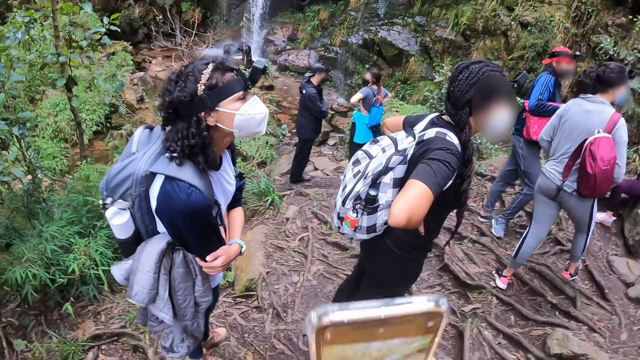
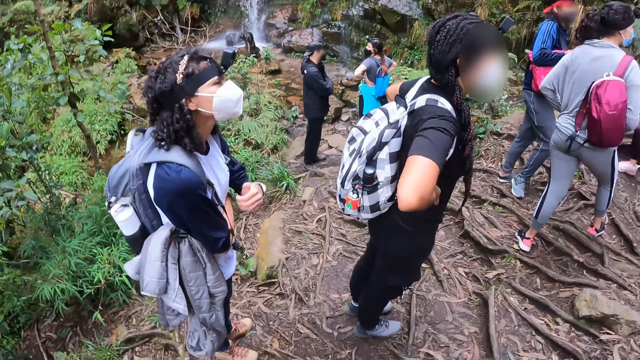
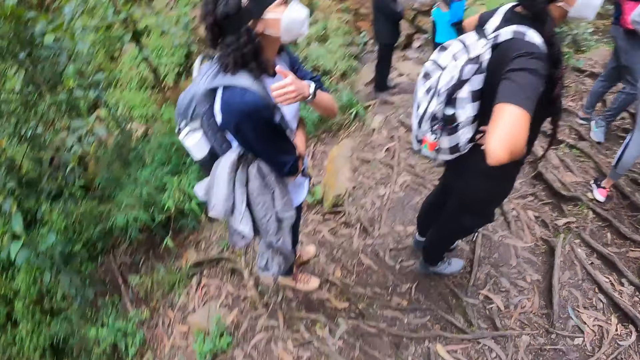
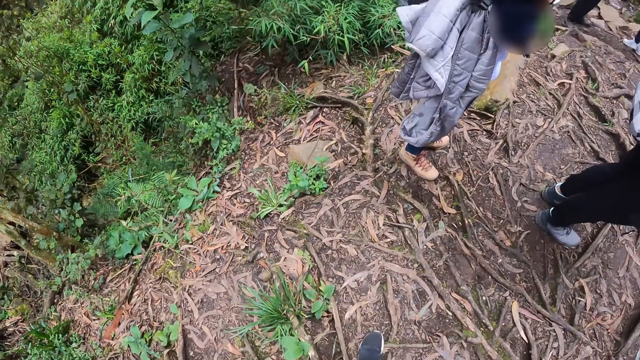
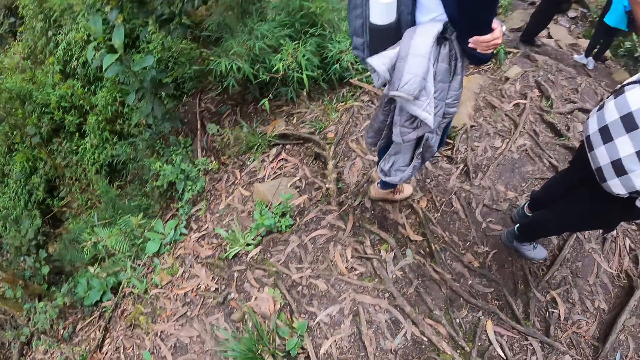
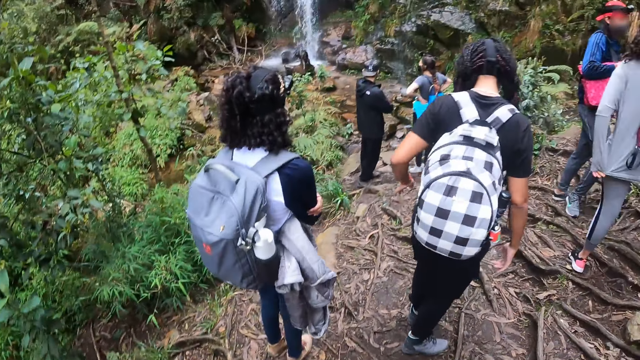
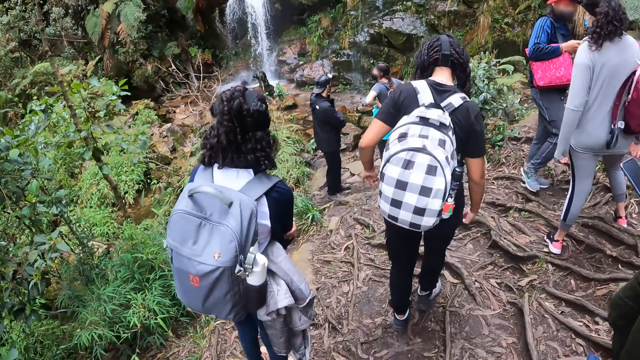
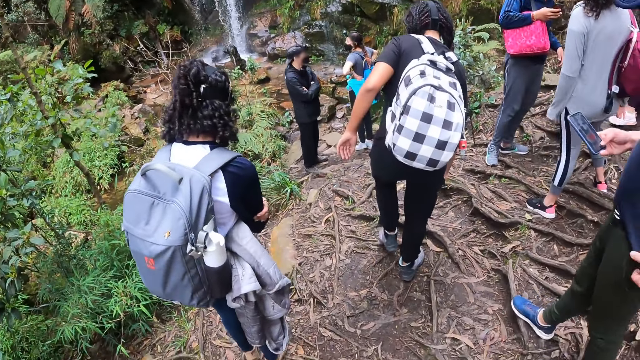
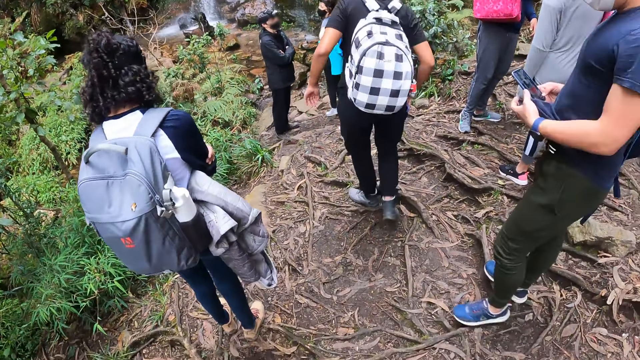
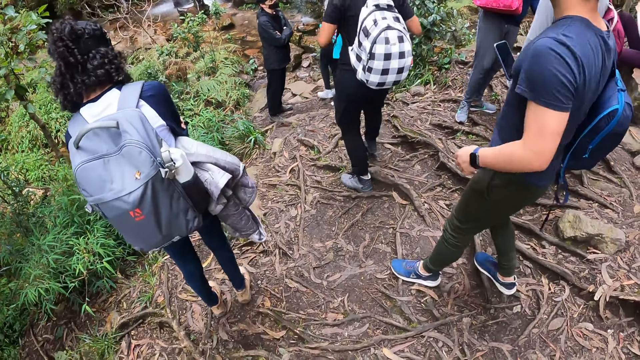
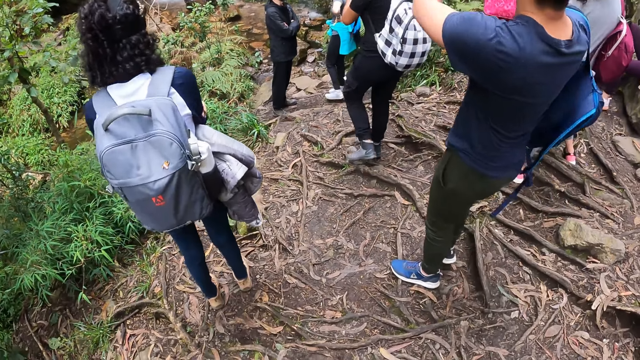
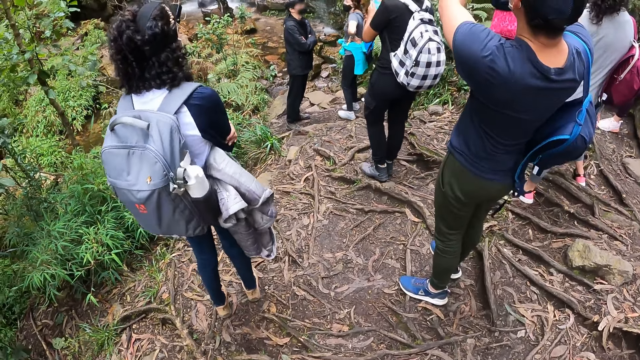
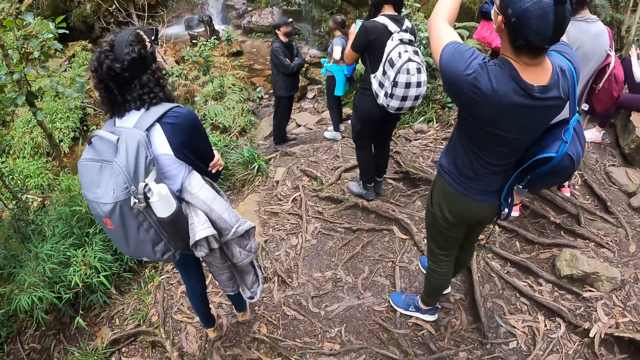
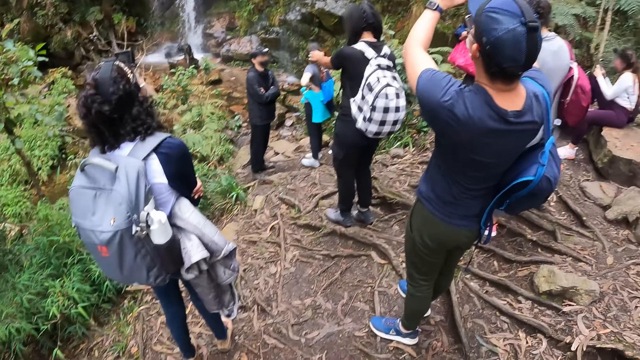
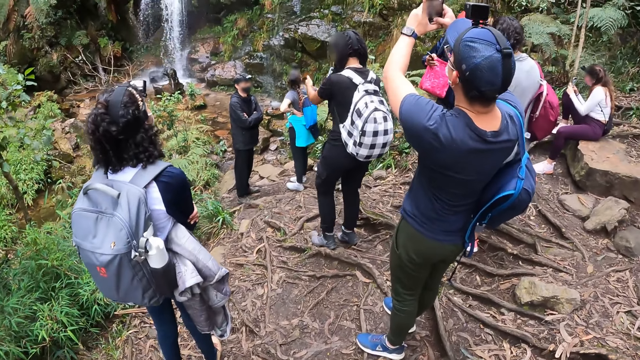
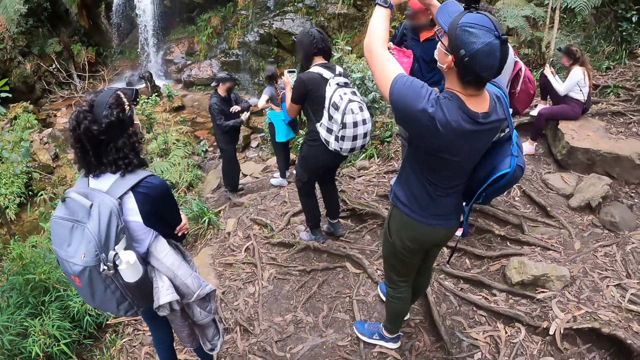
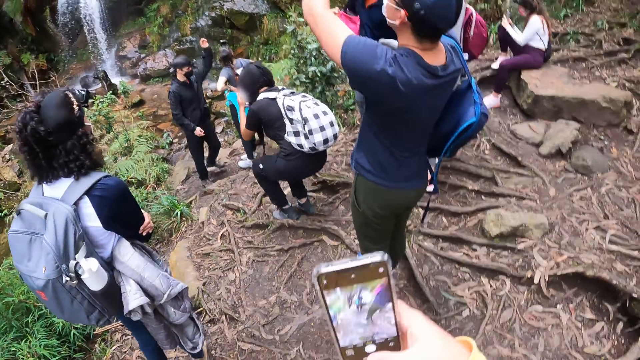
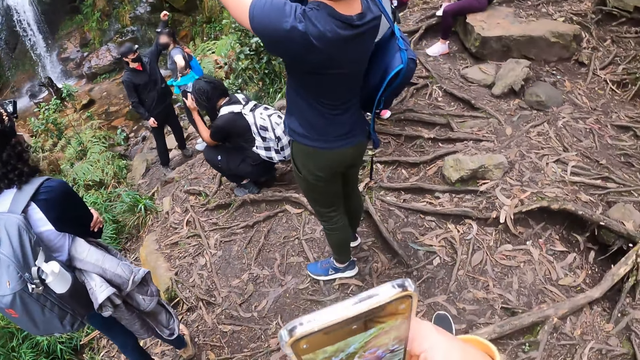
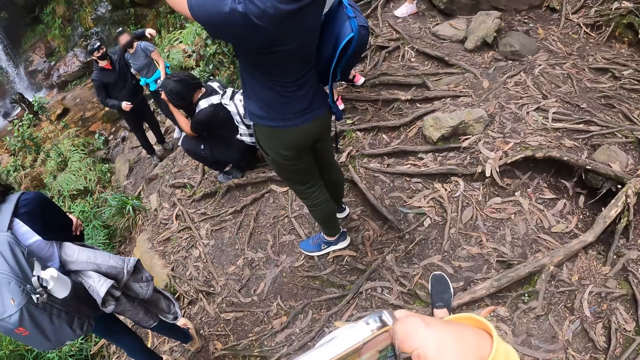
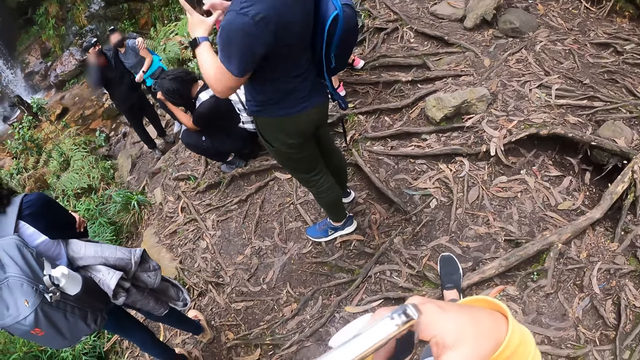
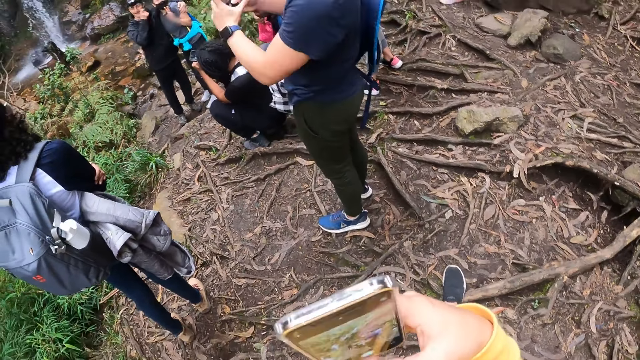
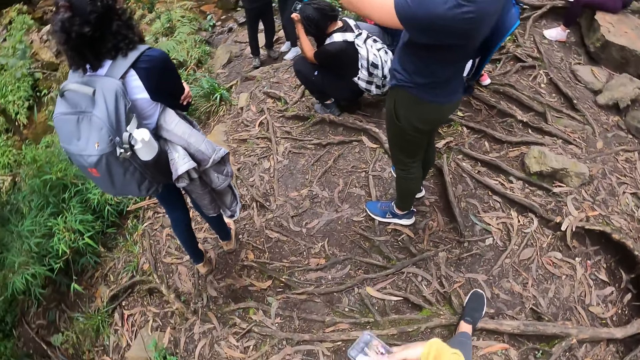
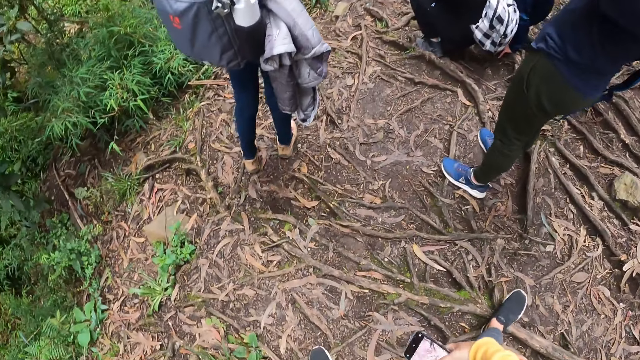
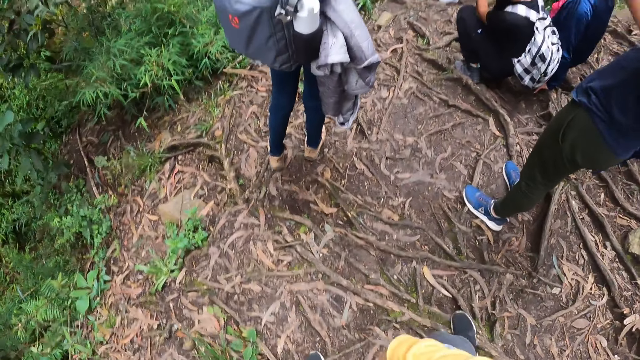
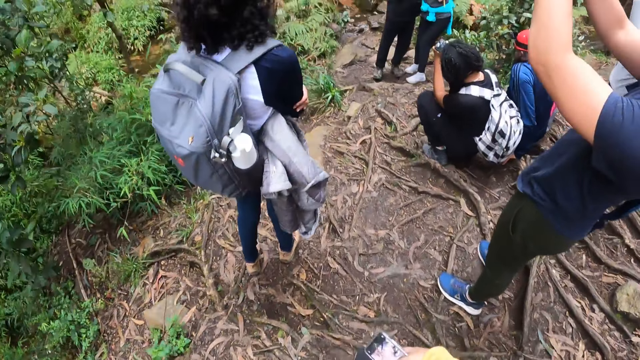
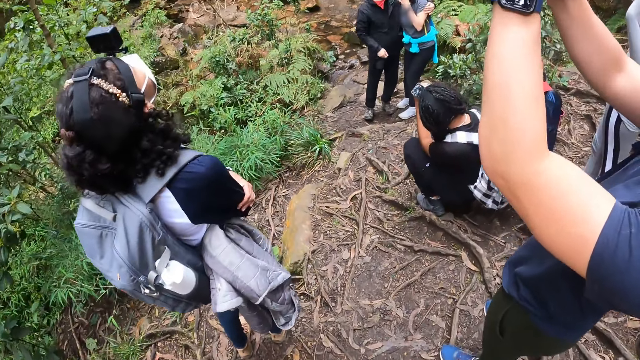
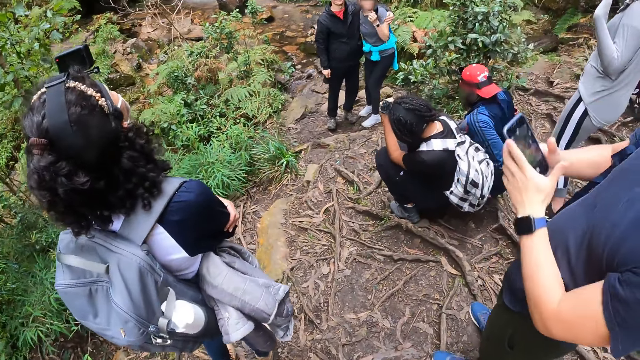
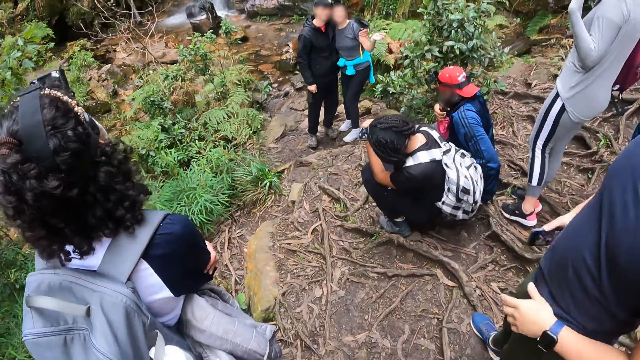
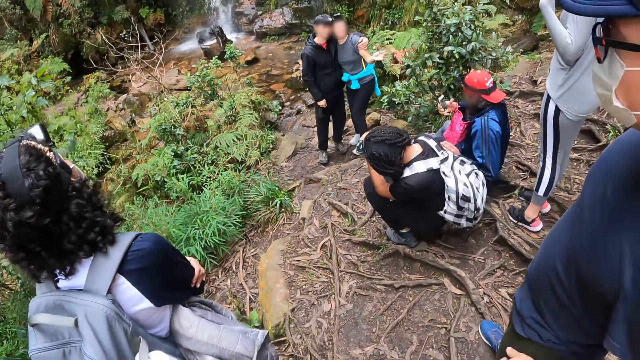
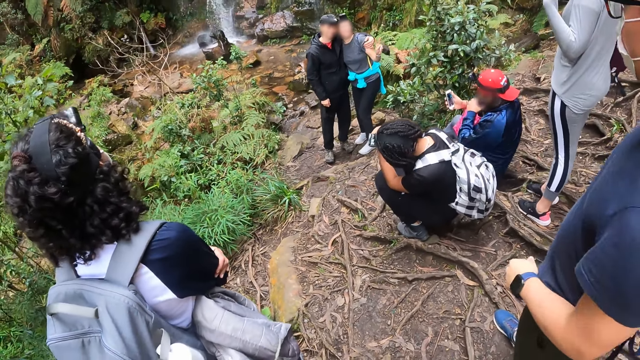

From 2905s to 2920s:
A person shows thumbs up. The camera wearer looks below. They look forward. A man holds a phone in his right hand. He raises both hands. Another person moves the right hand. The man operates the phone in both hands. He takes a photo. The camera wearer holds a phone. The man brings the phone closer. The camera wearer puts away the phone. They move closer to the man. The man lowers the phone.

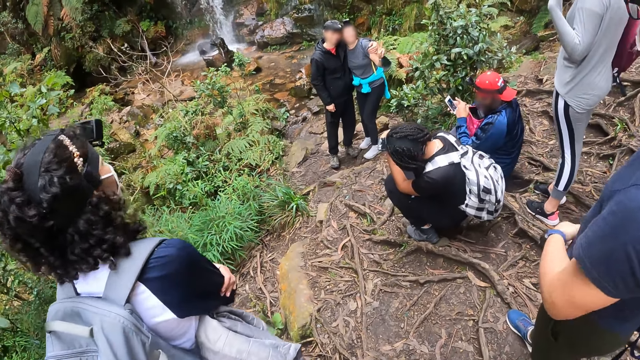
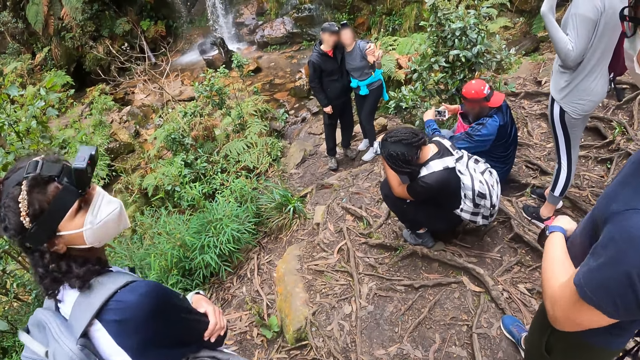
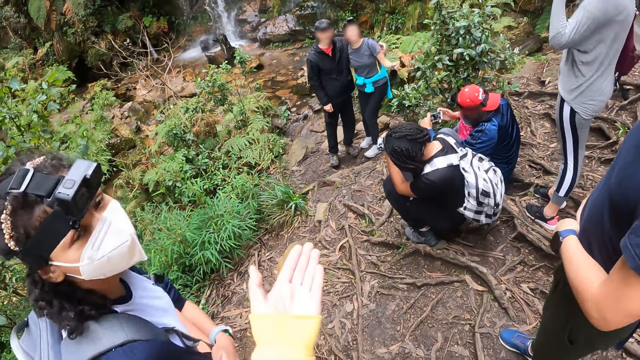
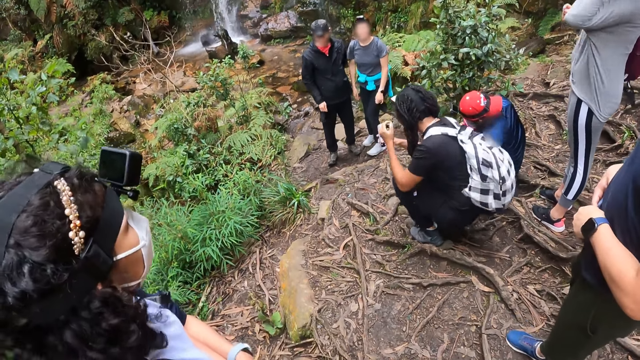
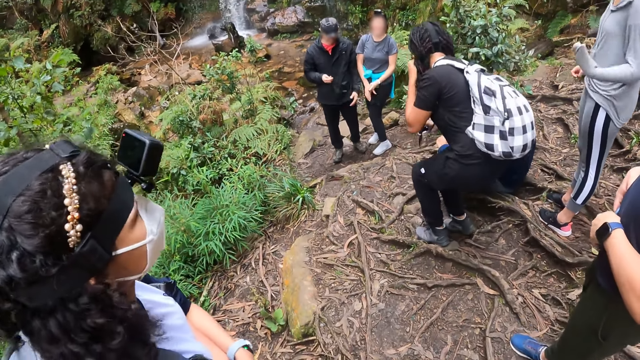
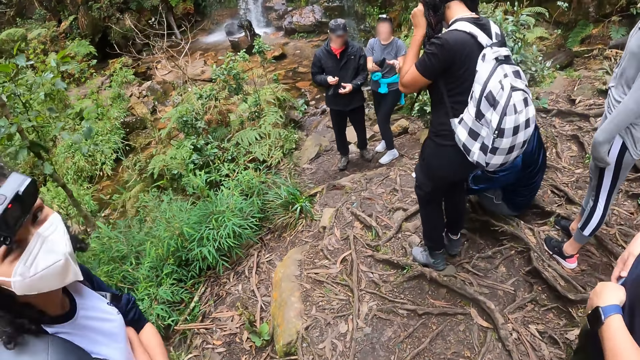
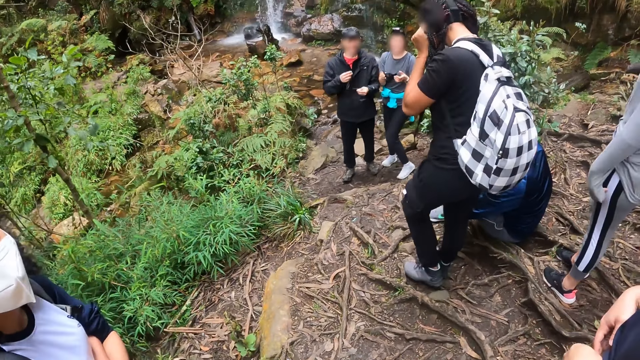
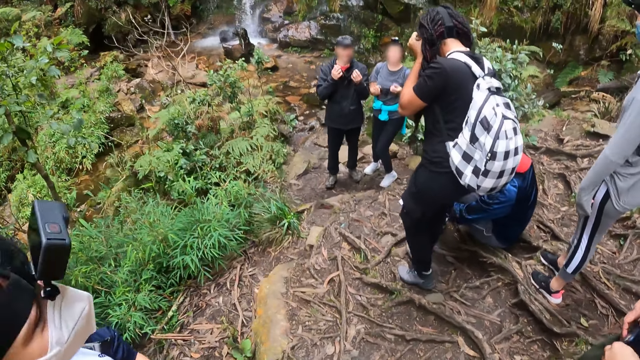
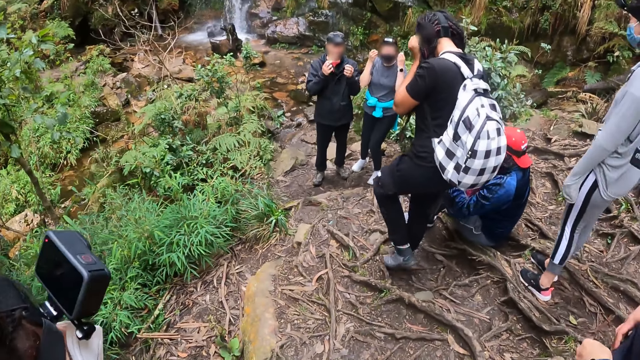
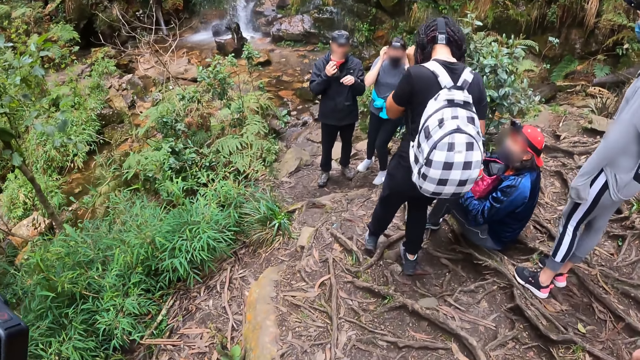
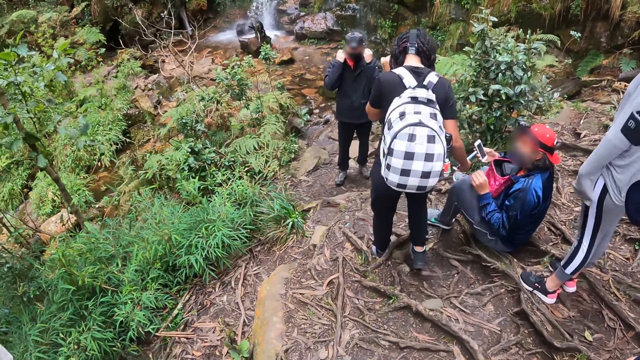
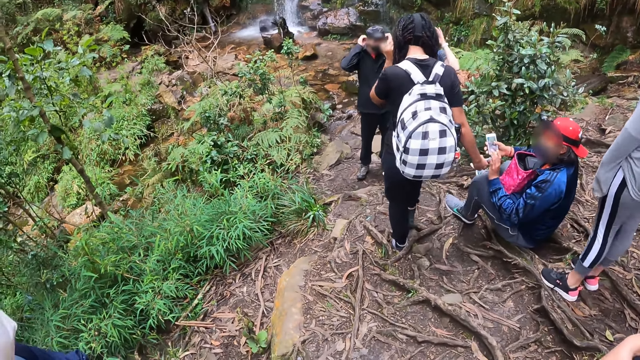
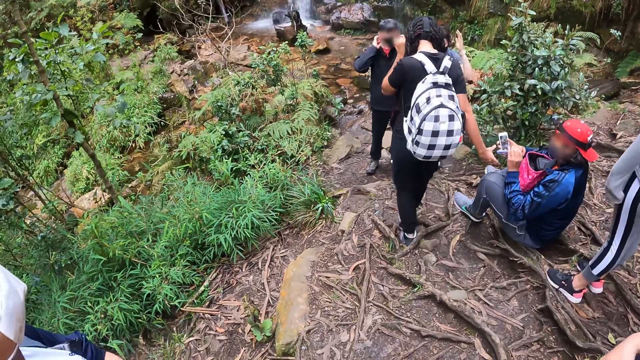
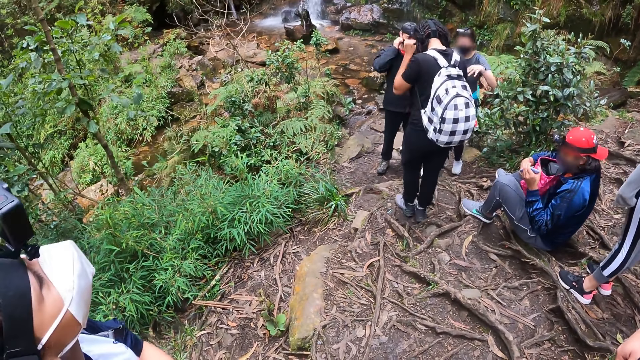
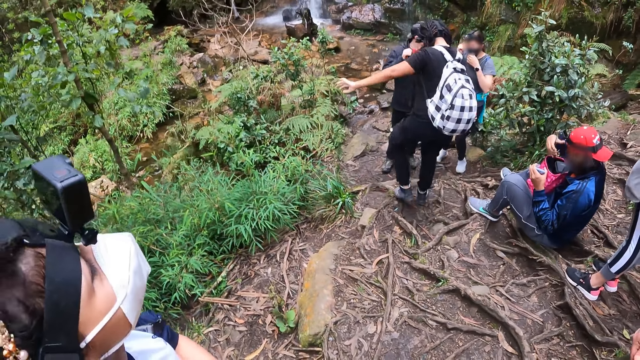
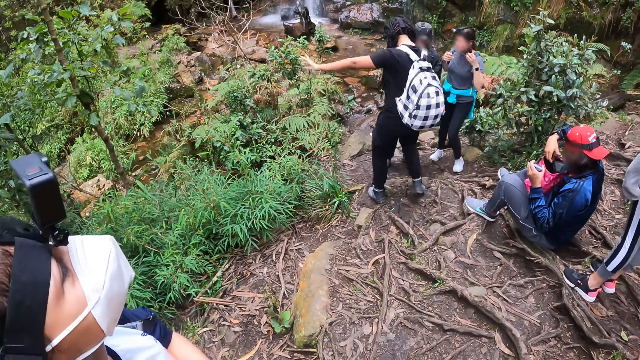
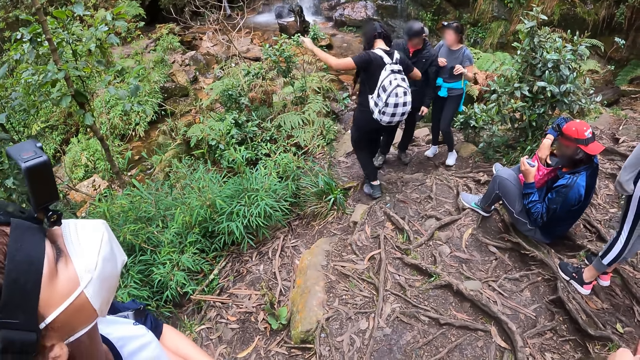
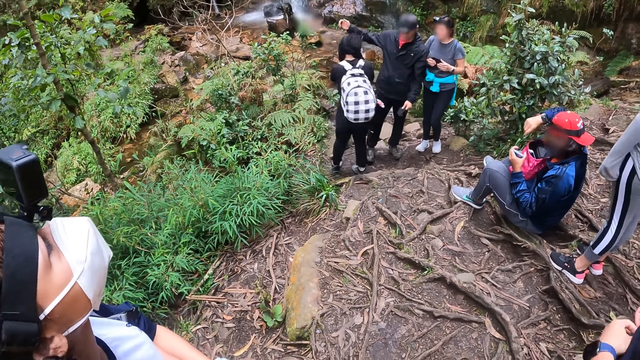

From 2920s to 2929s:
The camera wearer interacts with a woman. A person looks at the camera wearer. The camera wearer moves the left hand. Another person moves forward. A third person puts on a mask. The second person moves forward.
